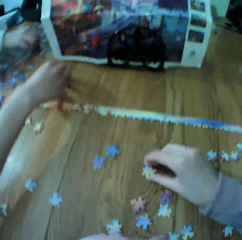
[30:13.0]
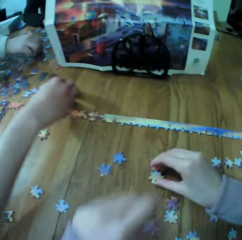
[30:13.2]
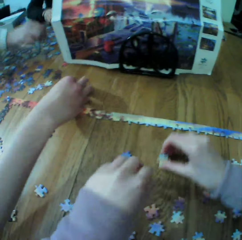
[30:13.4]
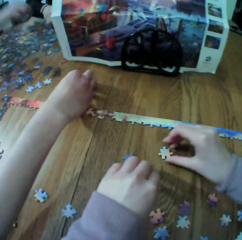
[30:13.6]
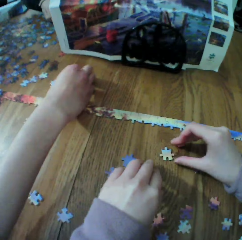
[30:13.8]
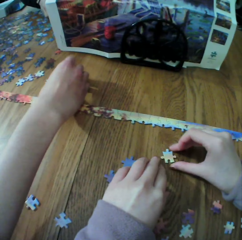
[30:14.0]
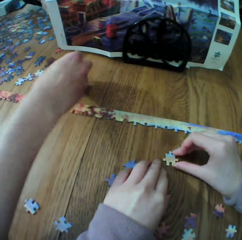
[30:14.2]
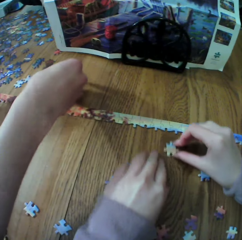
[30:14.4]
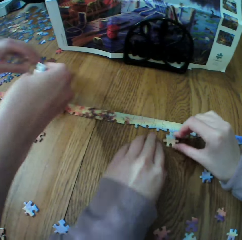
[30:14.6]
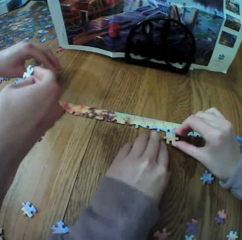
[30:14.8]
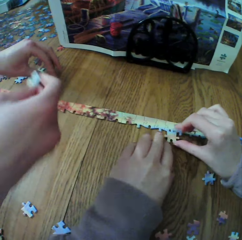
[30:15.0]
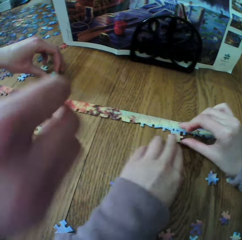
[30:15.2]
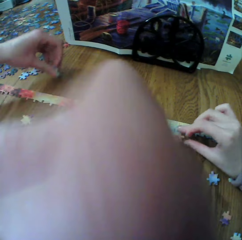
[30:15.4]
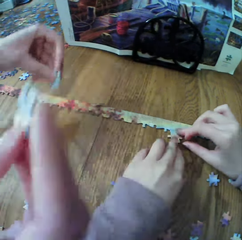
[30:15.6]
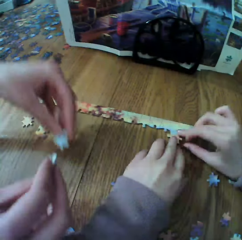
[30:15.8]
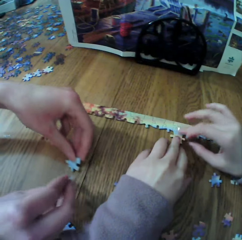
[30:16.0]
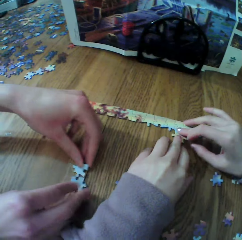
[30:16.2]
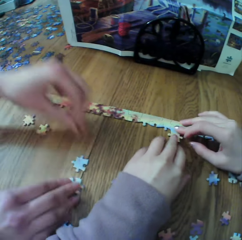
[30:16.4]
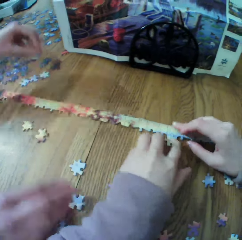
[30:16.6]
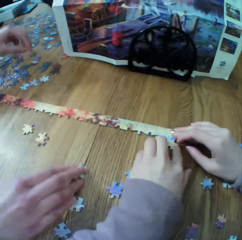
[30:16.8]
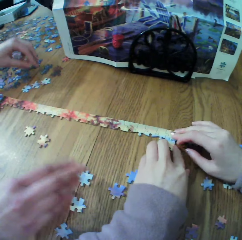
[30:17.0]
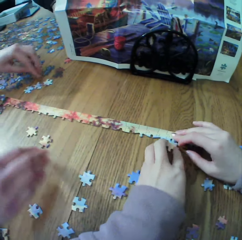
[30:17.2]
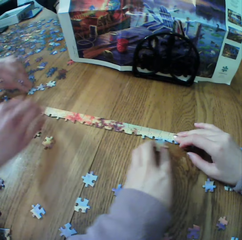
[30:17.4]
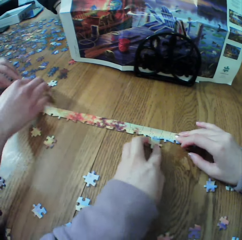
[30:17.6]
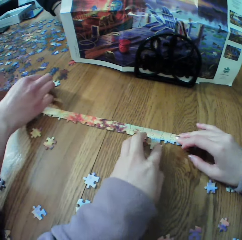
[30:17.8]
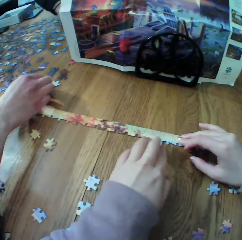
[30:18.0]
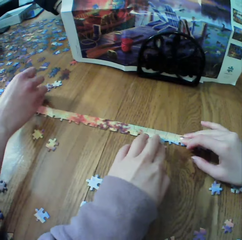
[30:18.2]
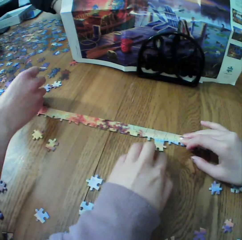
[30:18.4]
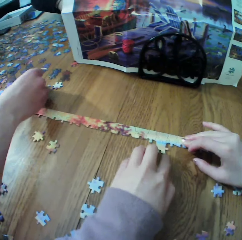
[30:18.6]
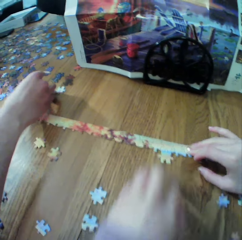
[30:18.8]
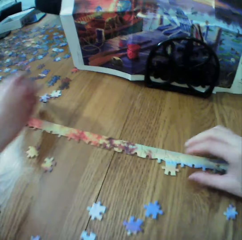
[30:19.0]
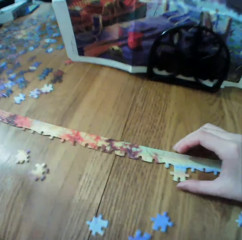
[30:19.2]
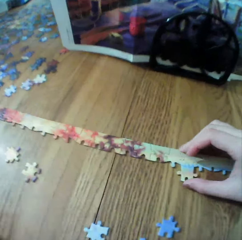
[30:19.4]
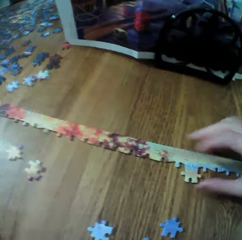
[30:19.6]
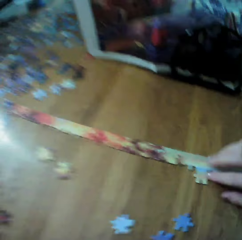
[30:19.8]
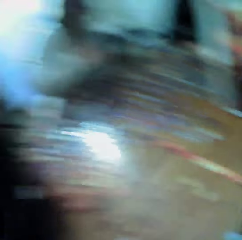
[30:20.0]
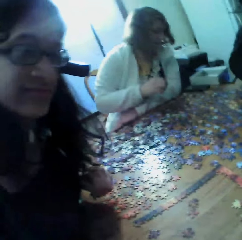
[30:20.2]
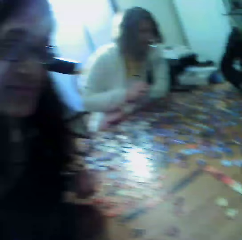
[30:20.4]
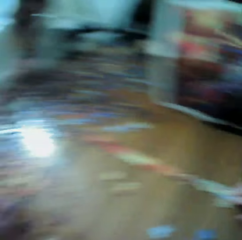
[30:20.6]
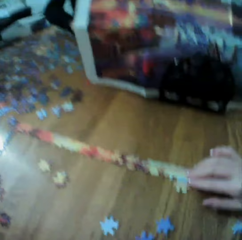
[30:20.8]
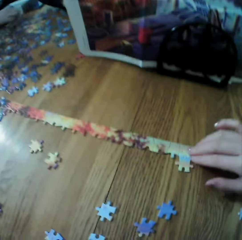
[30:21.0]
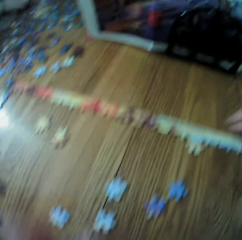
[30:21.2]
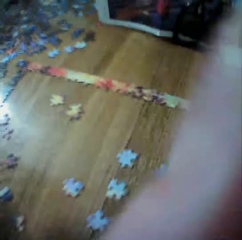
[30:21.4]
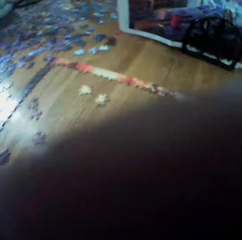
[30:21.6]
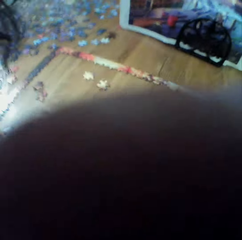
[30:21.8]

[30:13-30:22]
A woman picks the puzzle piece. The camera wearer makes the puzzle.

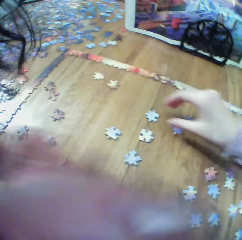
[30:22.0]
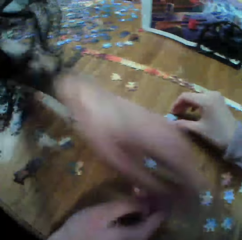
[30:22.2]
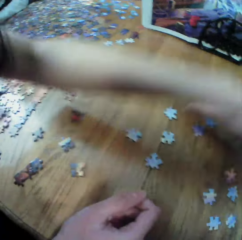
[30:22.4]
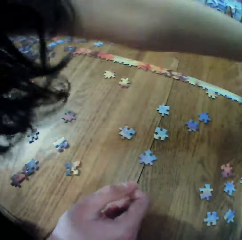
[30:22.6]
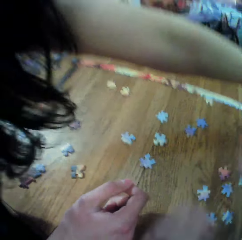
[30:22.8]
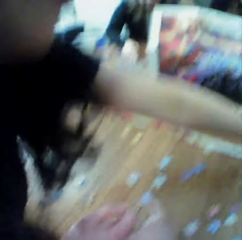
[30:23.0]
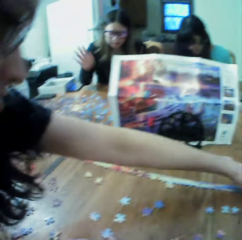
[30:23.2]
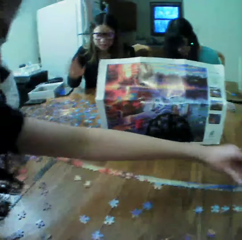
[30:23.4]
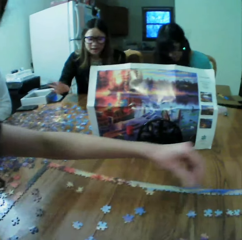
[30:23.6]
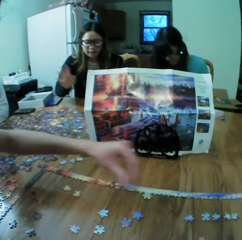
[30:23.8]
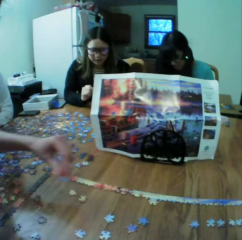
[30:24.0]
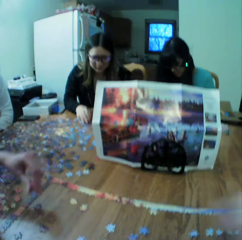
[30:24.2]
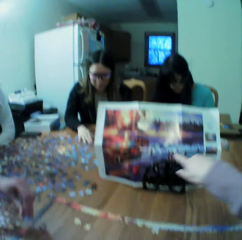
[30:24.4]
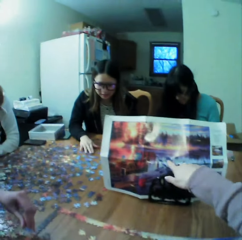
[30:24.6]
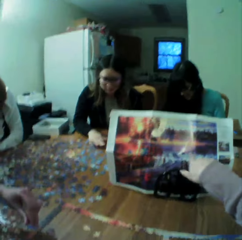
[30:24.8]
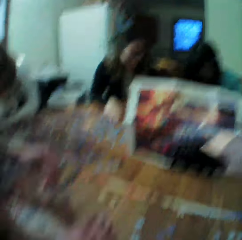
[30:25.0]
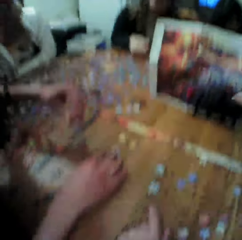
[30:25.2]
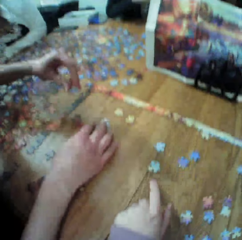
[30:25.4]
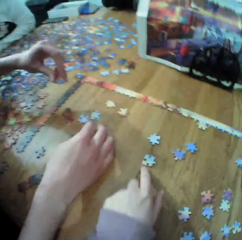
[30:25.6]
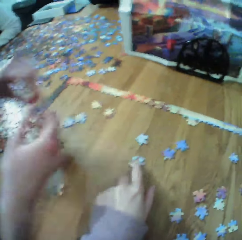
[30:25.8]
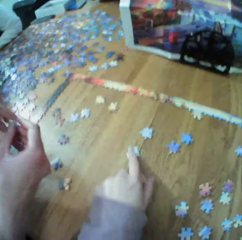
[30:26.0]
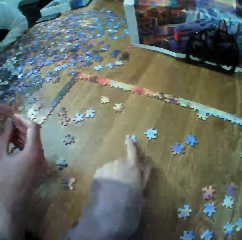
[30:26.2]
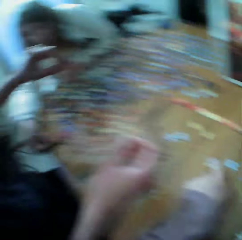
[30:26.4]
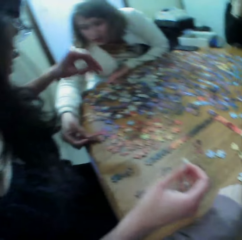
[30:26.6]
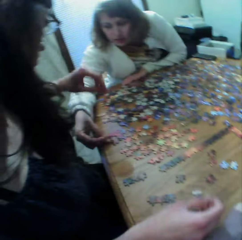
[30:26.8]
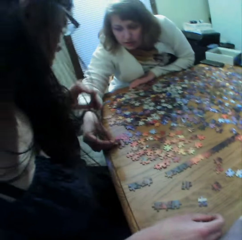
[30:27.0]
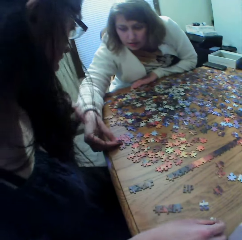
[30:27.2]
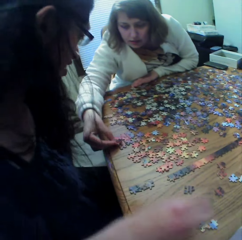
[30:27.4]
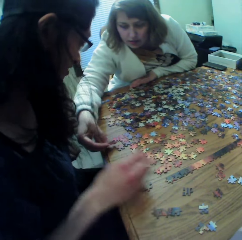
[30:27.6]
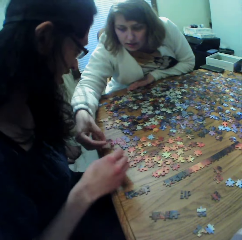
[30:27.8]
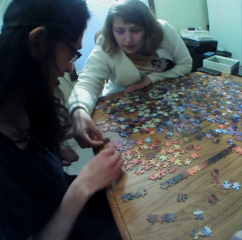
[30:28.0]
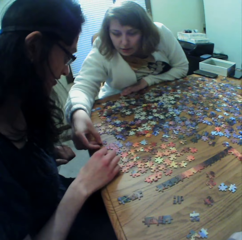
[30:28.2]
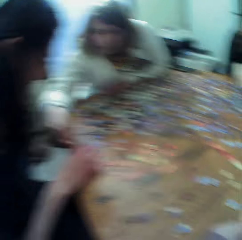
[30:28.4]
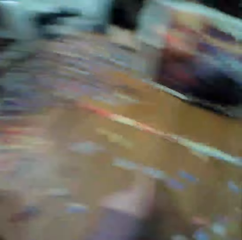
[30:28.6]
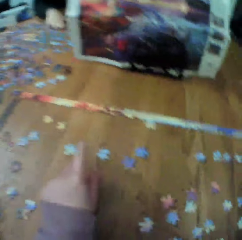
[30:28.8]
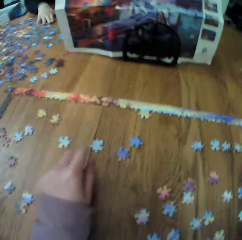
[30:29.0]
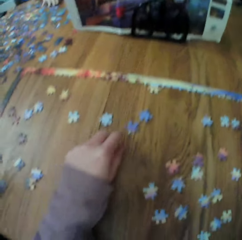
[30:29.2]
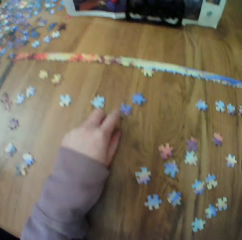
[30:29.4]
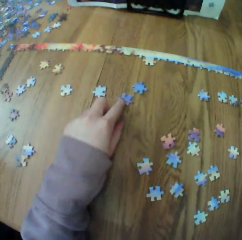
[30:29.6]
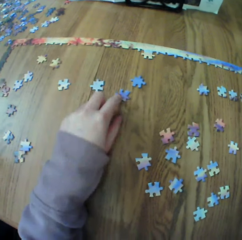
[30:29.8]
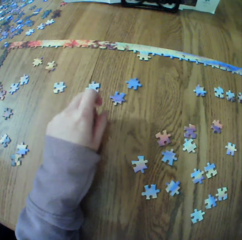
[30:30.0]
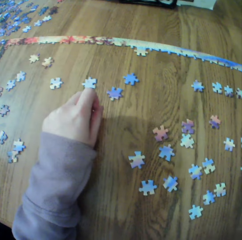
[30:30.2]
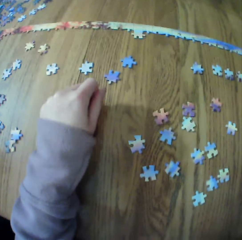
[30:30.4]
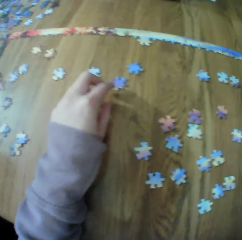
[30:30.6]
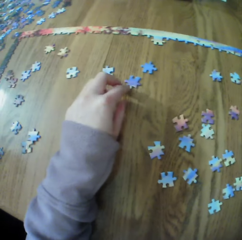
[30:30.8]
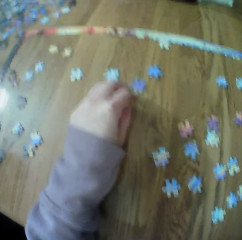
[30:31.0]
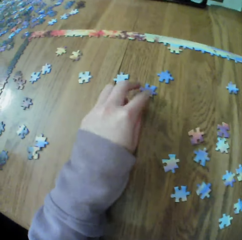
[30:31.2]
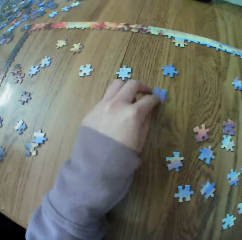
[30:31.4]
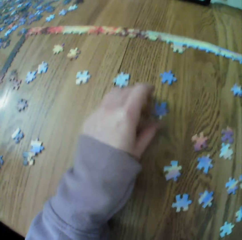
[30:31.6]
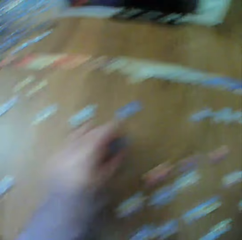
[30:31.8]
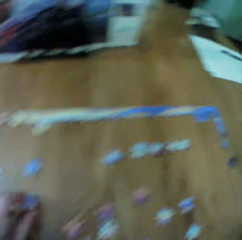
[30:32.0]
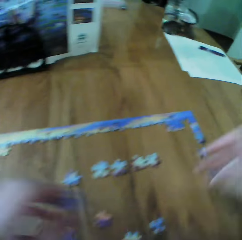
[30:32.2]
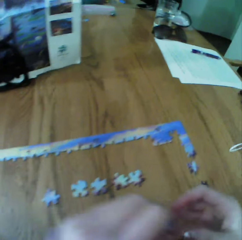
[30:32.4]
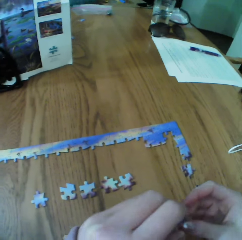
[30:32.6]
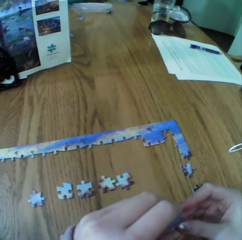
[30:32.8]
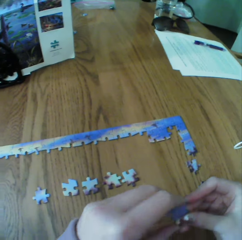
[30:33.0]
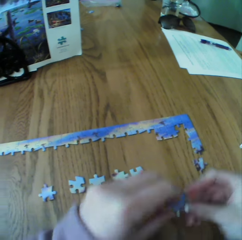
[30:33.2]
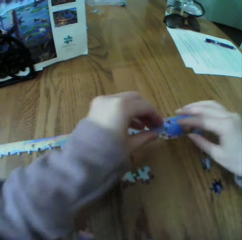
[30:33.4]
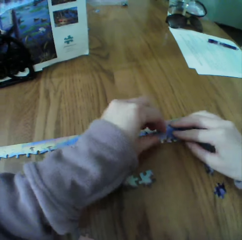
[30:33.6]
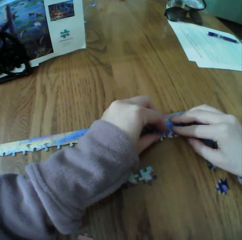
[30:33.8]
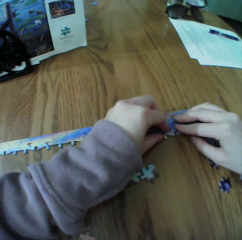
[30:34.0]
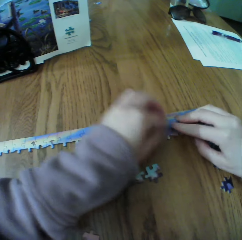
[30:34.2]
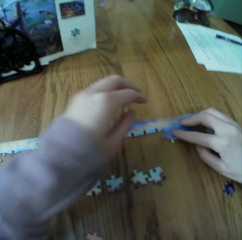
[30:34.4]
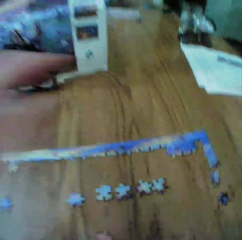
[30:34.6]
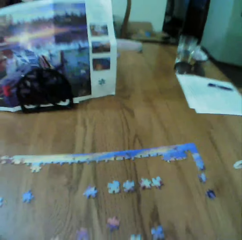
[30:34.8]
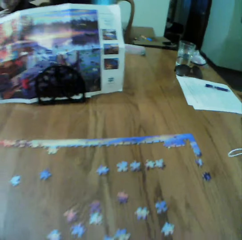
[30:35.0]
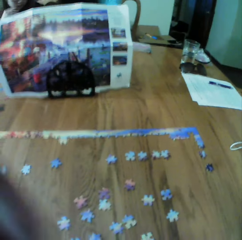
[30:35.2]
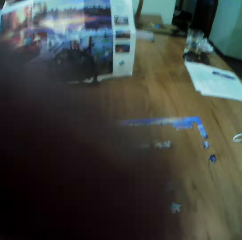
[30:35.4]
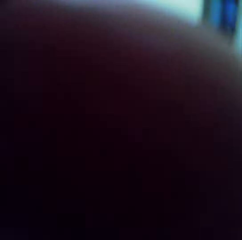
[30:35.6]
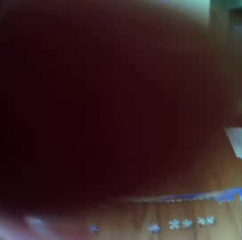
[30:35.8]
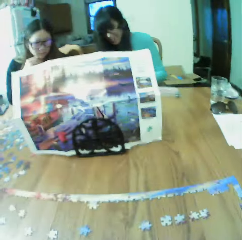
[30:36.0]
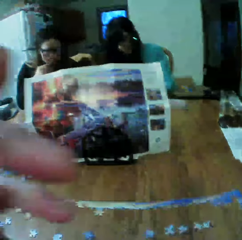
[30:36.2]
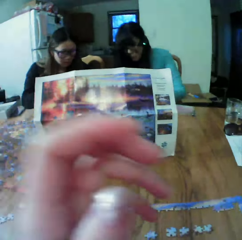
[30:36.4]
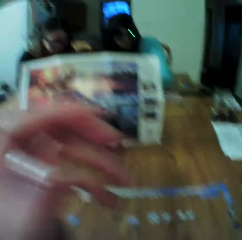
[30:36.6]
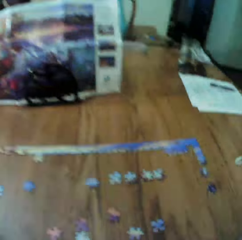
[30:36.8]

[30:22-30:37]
A woman picks the puzzle piece. Another woman picks the puzzle piece. The camera wearer makes the puzzle.

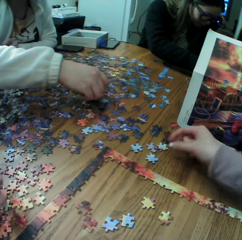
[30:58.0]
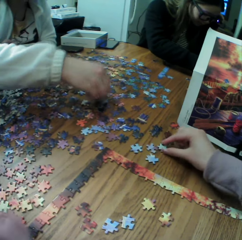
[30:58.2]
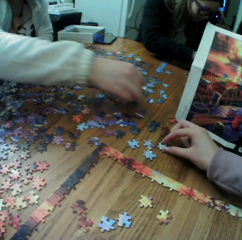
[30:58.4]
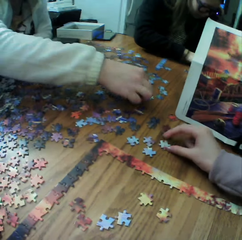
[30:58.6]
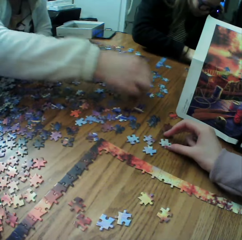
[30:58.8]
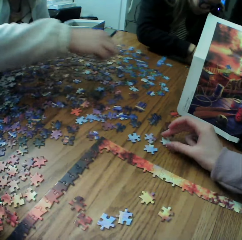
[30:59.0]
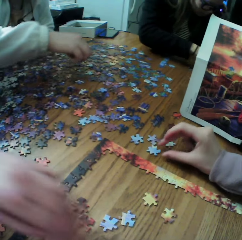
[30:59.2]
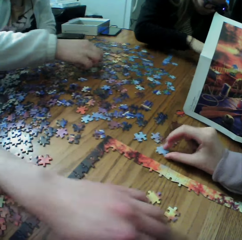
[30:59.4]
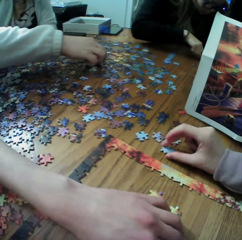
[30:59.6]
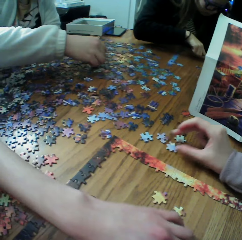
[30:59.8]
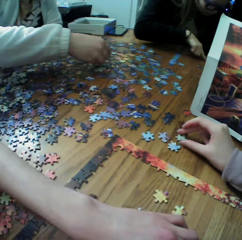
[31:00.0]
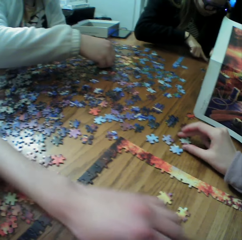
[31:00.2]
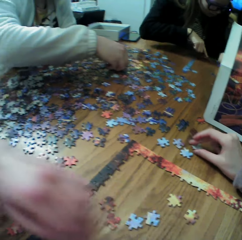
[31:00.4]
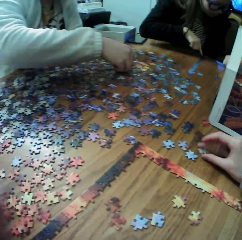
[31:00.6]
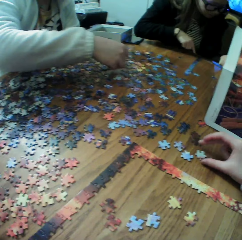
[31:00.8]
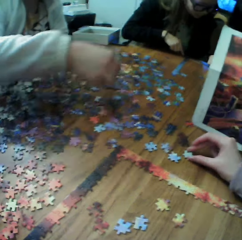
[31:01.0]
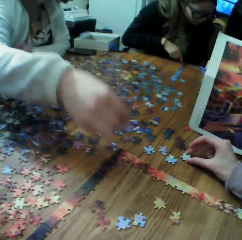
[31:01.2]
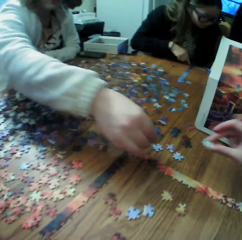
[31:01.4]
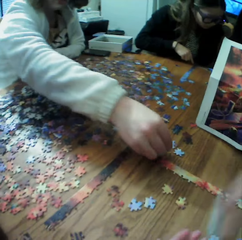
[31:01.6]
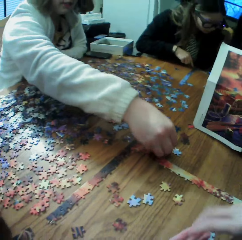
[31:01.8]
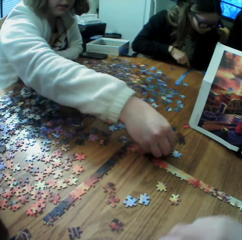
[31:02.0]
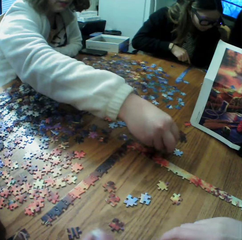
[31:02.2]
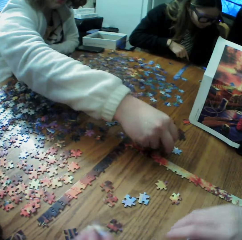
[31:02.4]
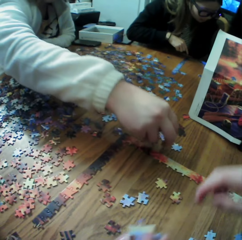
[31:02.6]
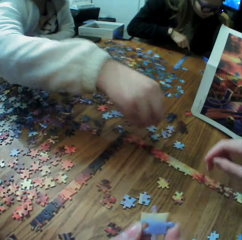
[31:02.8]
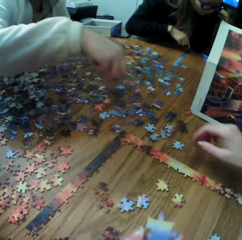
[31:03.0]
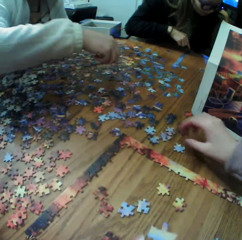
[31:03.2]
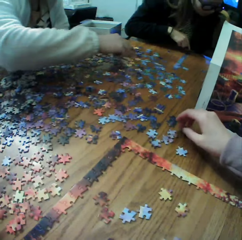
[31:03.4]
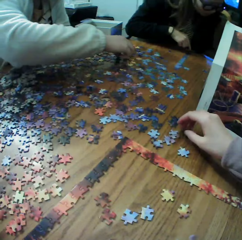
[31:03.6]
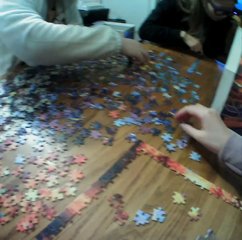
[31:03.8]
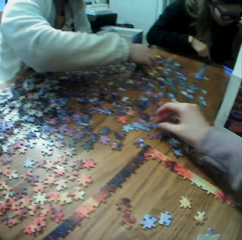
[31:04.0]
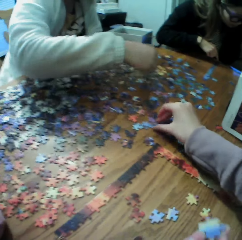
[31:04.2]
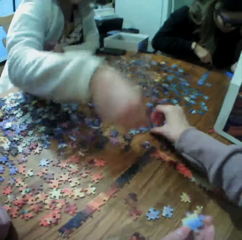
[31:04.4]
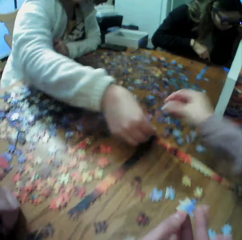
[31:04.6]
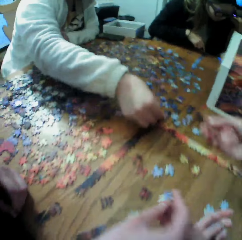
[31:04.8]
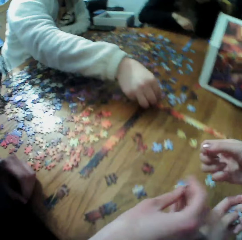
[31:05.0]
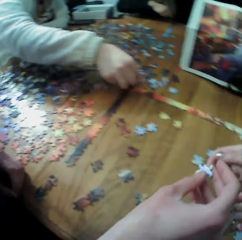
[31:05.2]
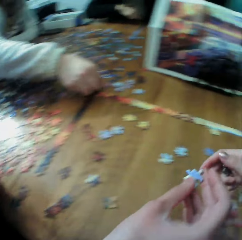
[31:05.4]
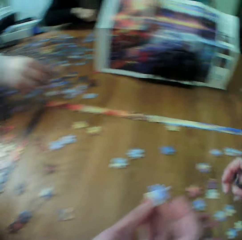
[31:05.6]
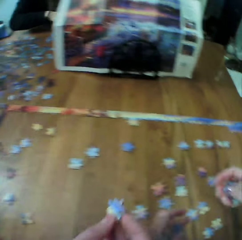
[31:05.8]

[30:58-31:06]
A woman picks the puzzle piece. Another woman picks the puzzle piece. The camera wearer makes the puzzle.
